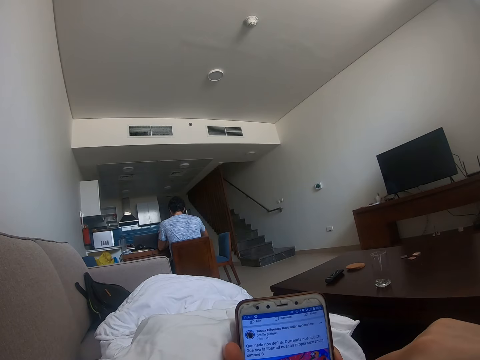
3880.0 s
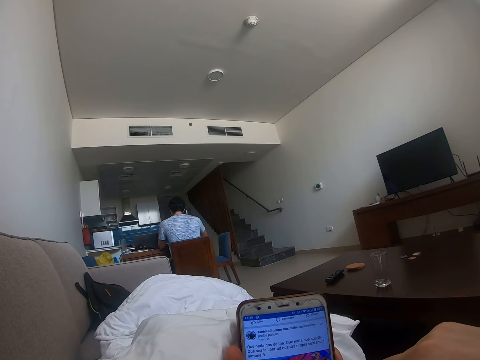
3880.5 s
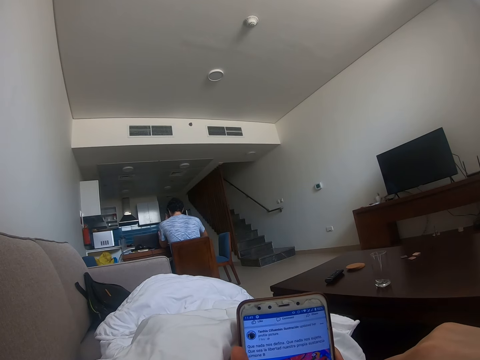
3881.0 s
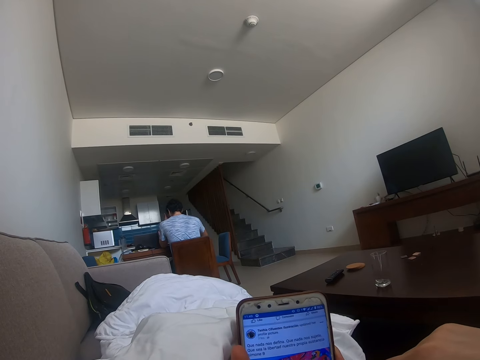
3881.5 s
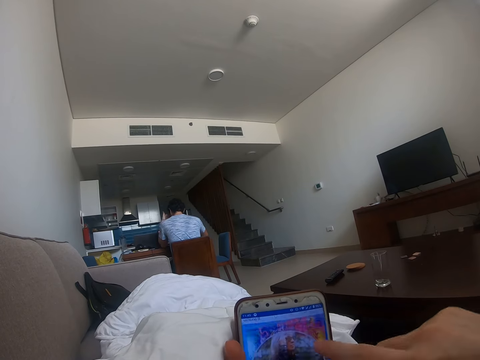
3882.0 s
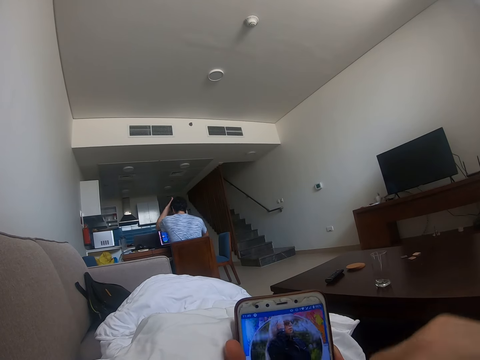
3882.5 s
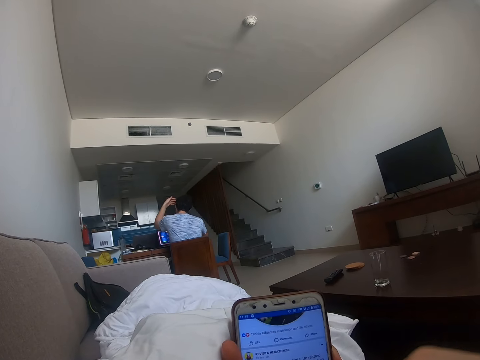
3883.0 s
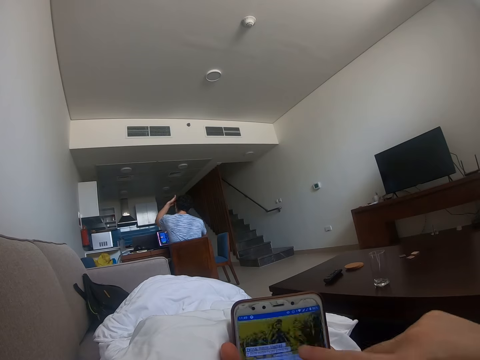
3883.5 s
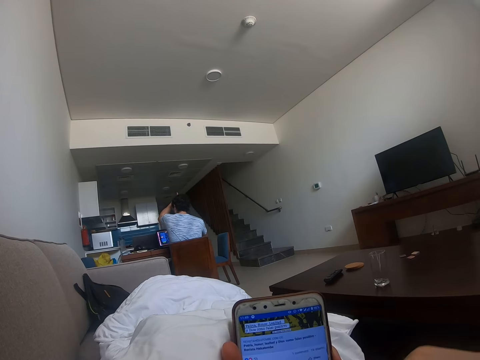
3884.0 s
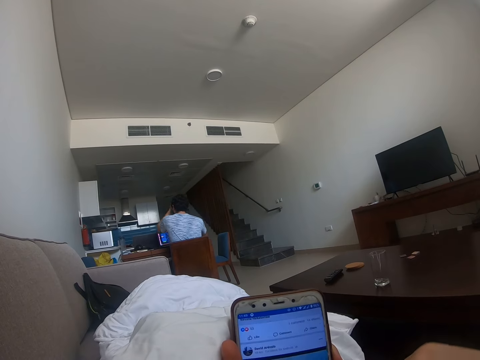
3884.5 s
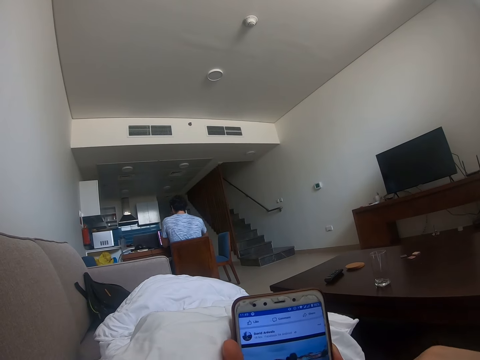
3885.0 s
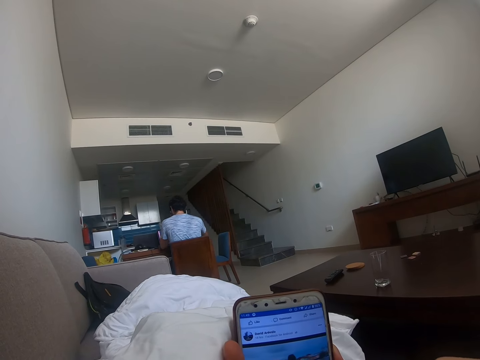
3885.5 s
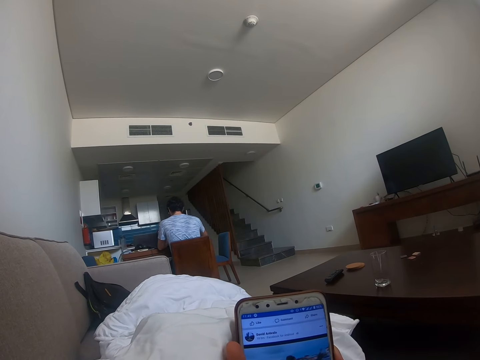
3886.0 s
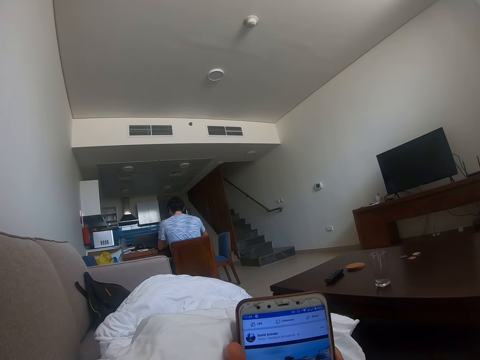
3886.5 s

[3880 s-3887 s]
A man rubs his forehead.

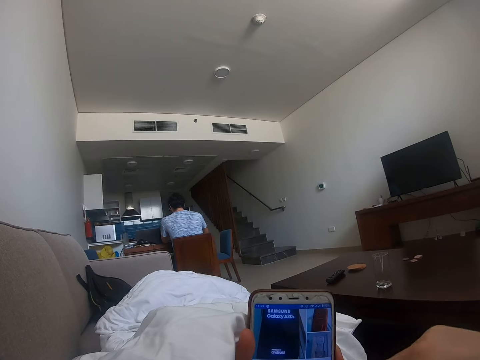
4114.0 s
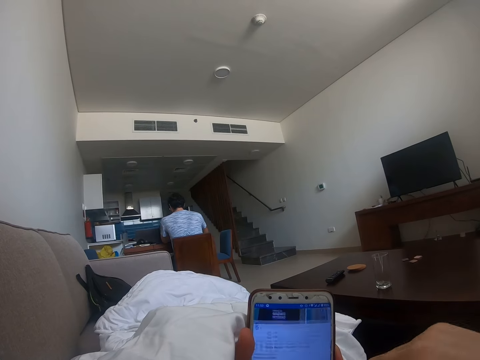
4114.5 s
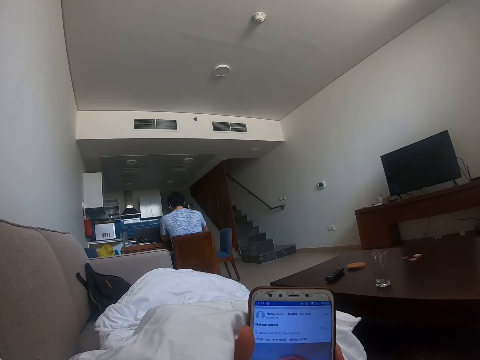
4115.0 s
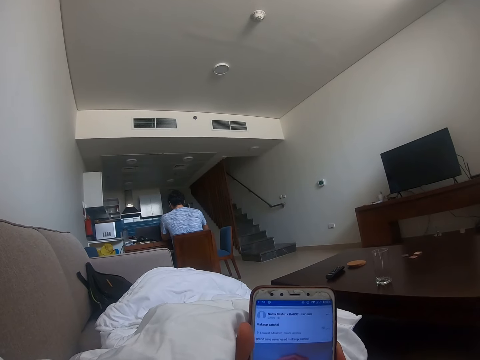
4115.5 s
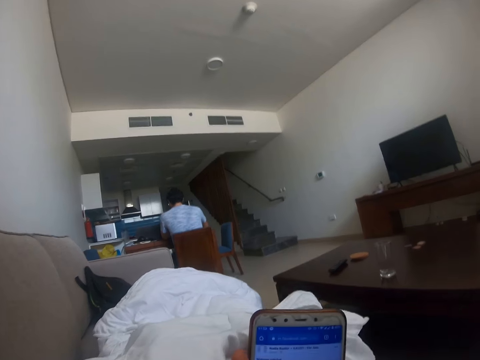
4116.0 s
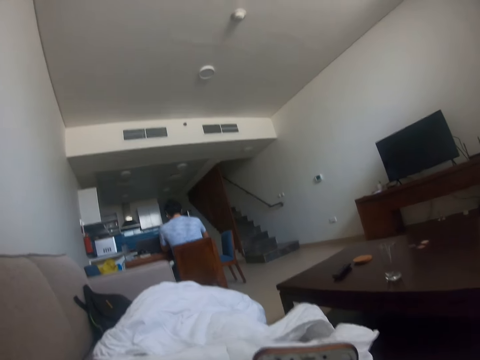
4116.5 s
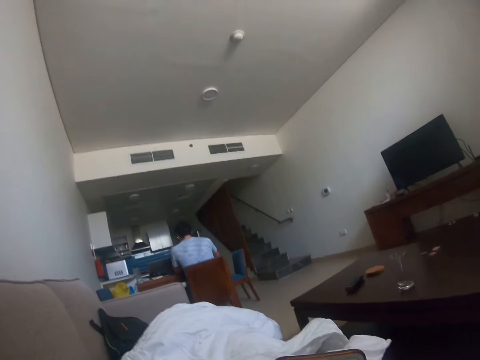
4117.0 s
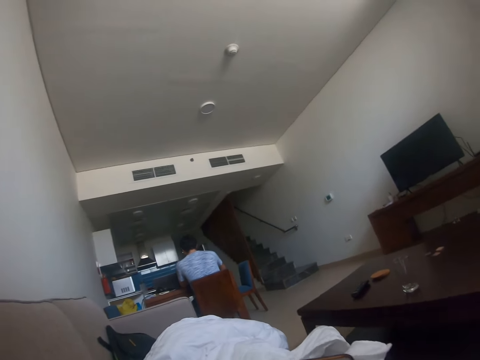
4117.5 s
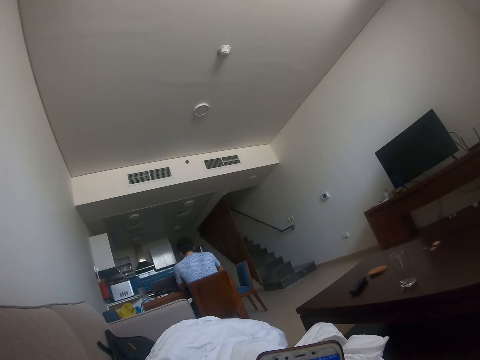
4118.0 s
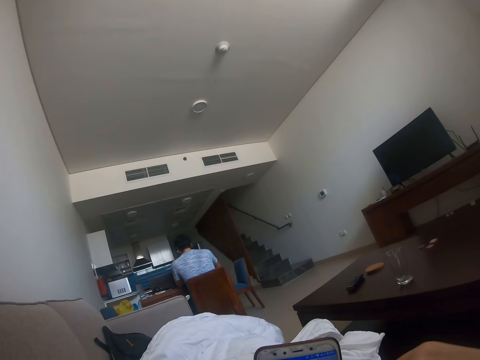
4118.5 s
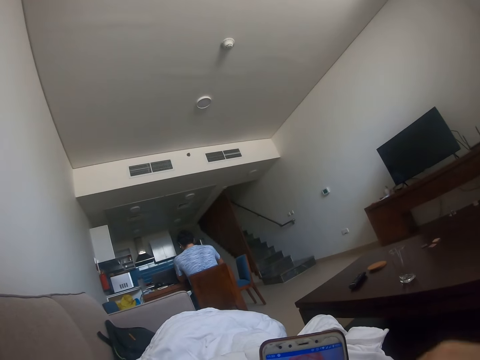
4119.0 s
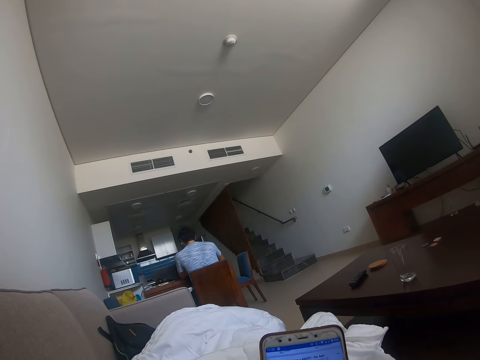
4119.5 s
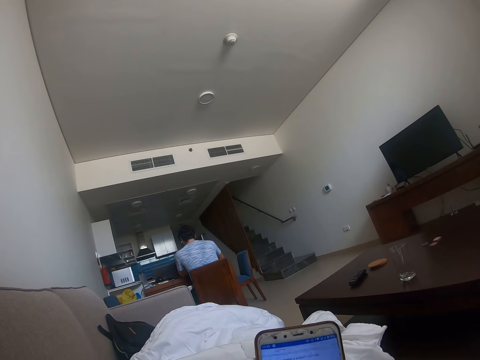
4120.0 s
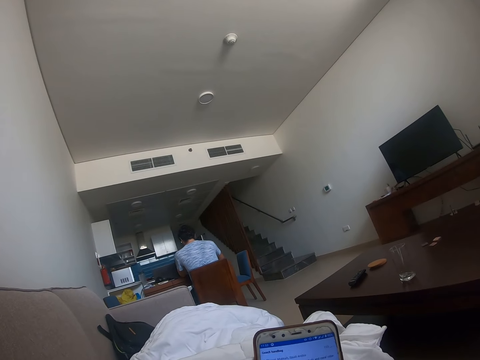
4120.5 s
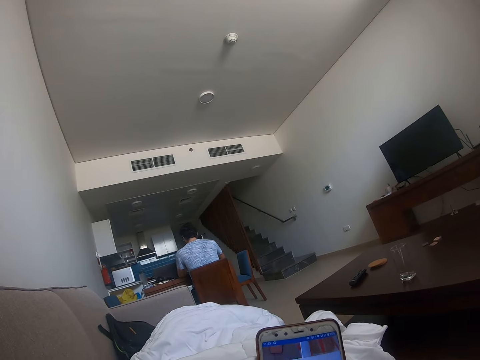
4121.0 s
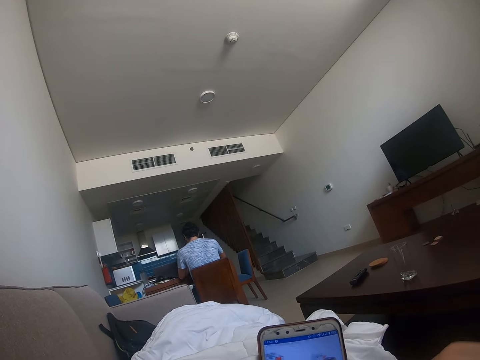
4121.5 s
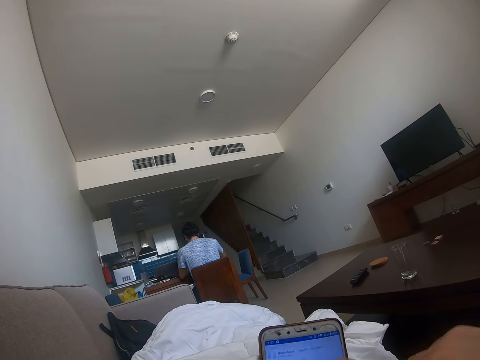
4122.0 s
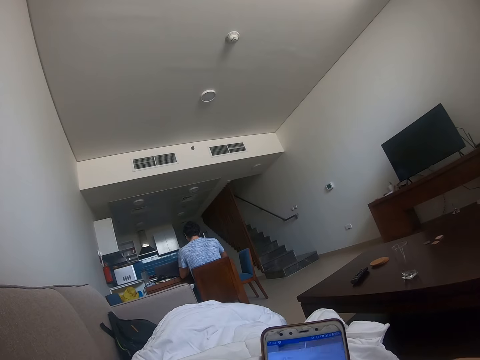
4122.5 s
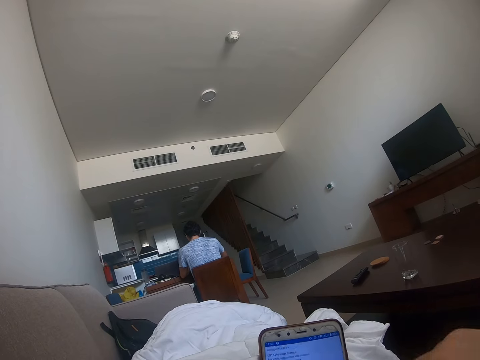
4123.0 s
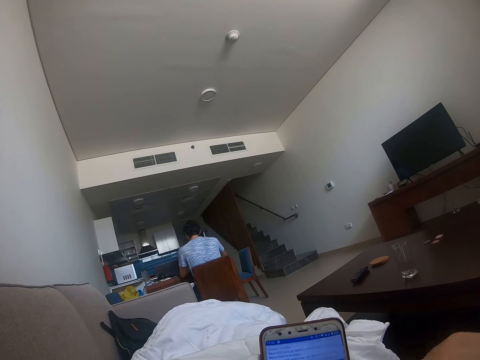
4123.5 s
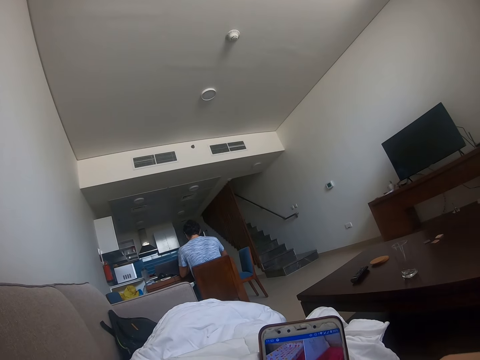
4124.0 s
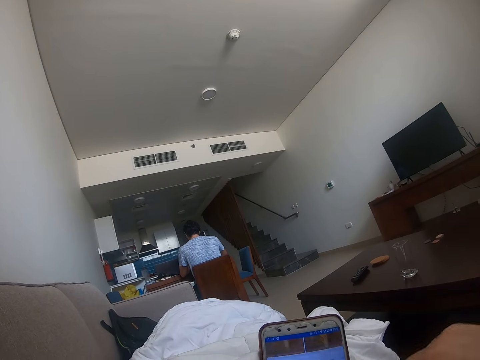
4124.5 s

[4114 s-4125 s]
The camera wearer raises the hand. They use the phone.

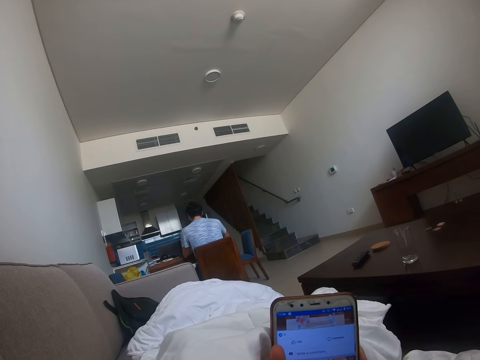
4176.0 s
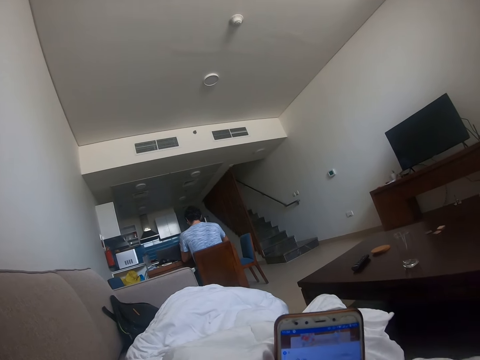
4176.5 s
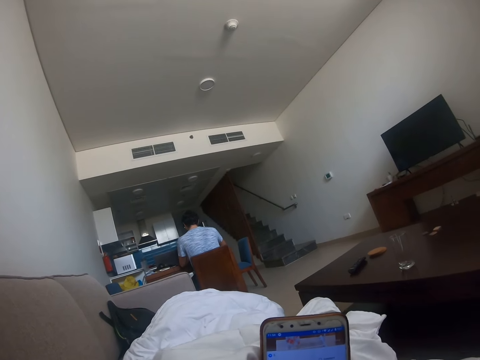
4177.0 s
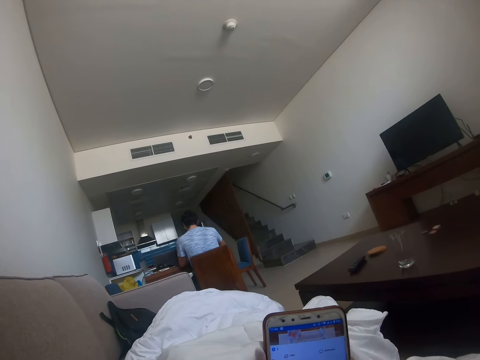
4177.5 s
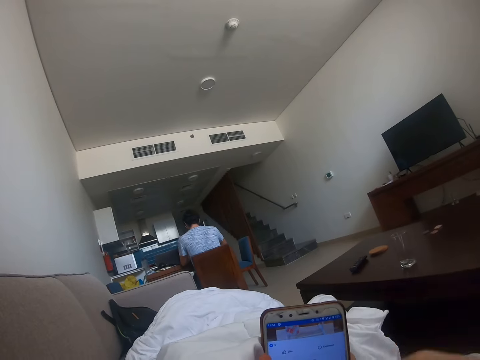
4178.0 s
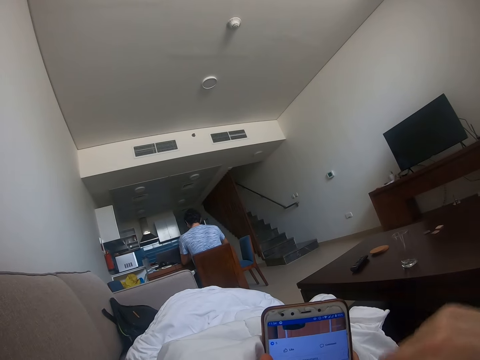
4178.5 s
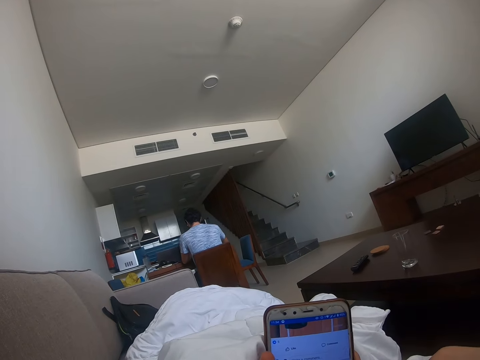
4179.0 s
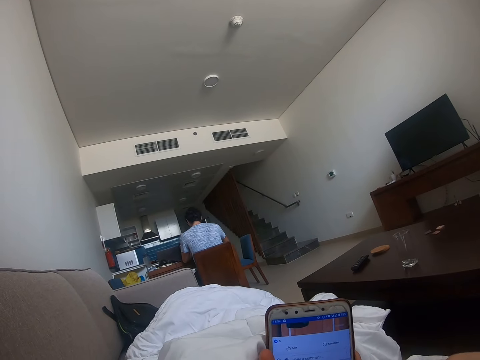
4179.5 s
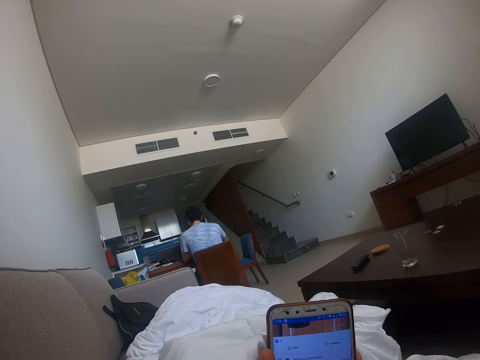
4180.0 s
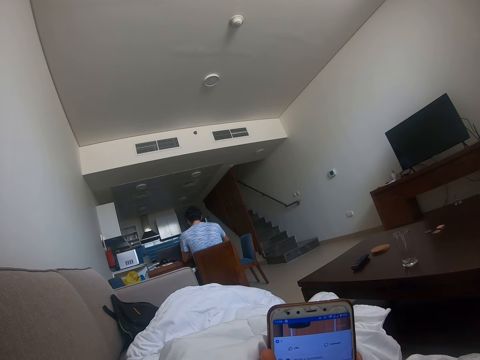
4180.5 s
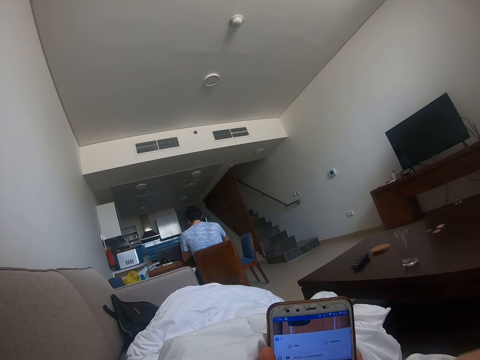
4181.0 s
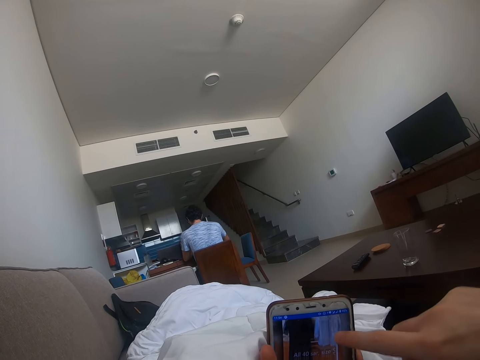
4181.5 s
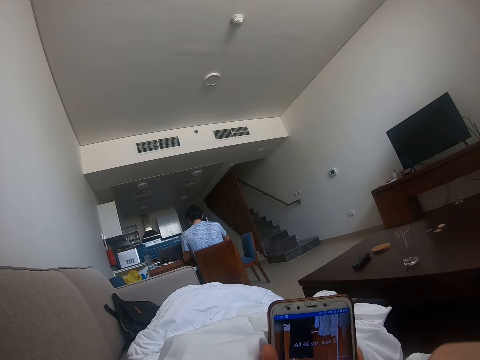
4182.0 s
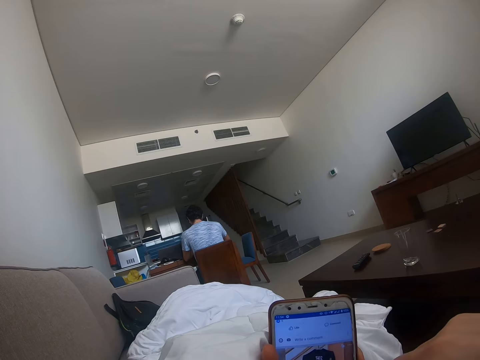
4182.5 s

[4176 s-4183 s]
The camera wearer moves the hand.

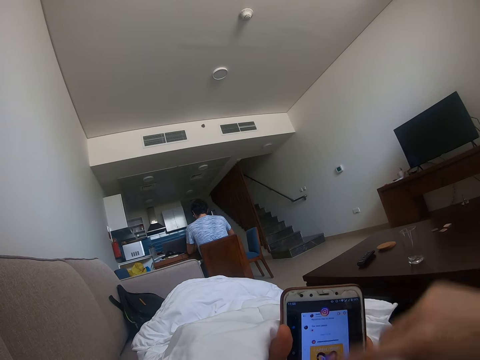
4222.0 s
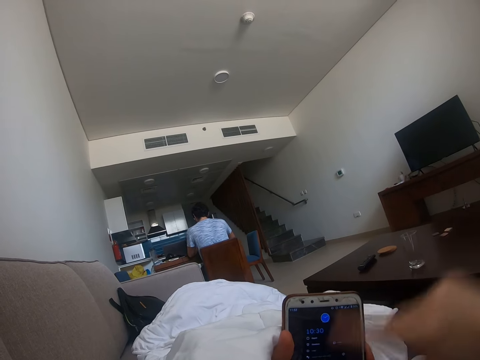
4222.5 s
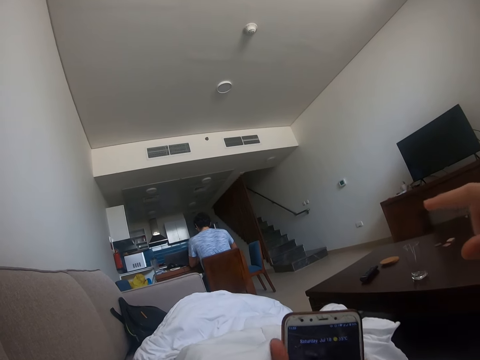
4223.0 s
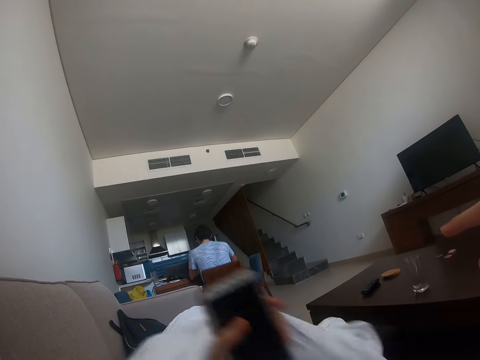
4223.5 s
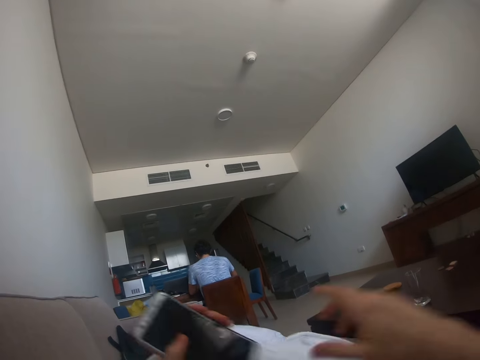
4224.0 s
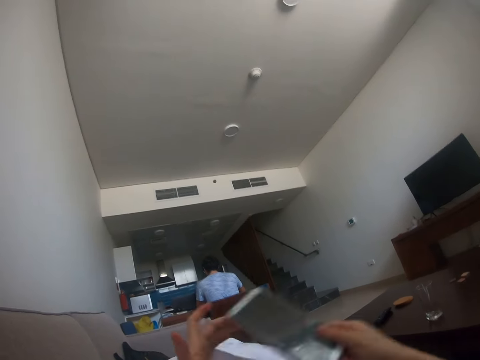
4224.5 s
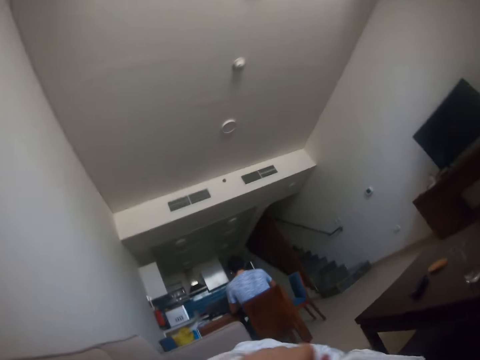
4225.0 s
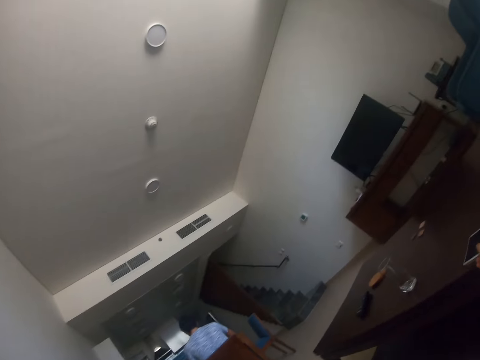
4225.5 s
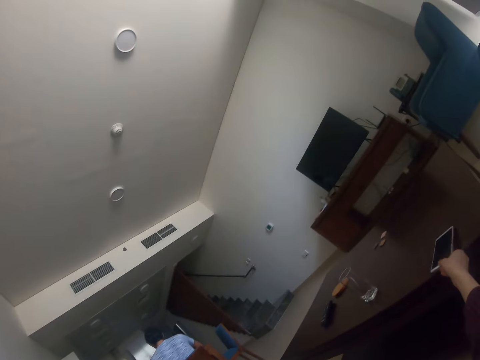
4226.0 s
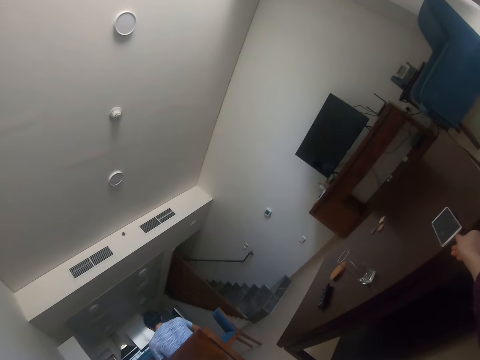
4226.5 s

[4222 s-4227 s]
The camera wearer transfers the phone to the right hand. They put the phone on the table.
